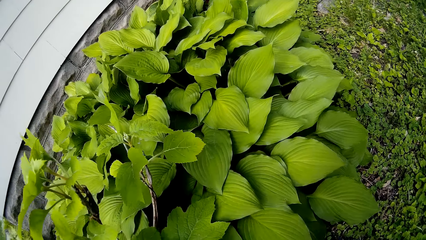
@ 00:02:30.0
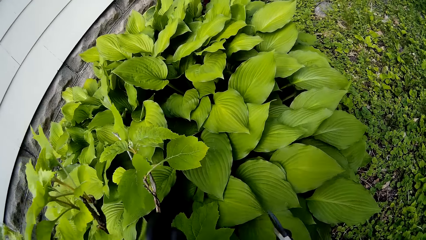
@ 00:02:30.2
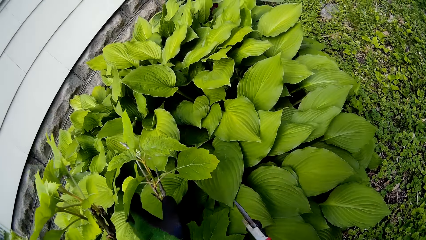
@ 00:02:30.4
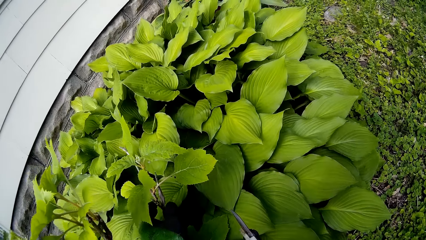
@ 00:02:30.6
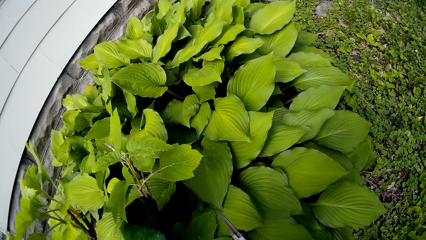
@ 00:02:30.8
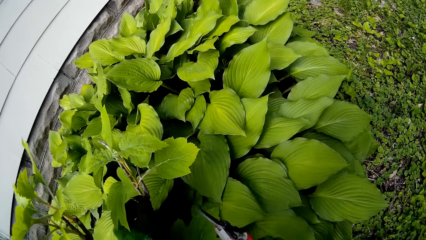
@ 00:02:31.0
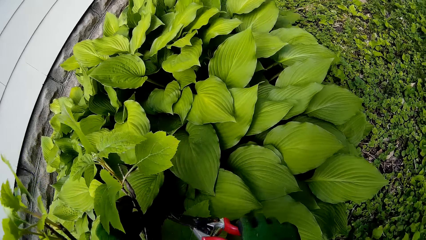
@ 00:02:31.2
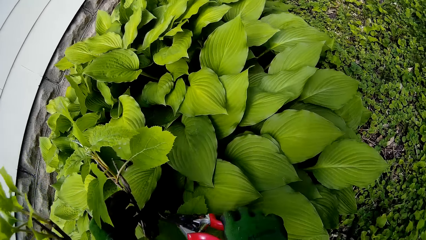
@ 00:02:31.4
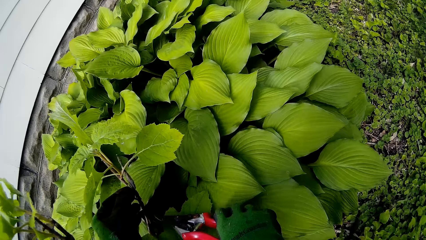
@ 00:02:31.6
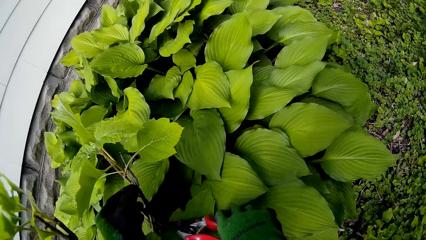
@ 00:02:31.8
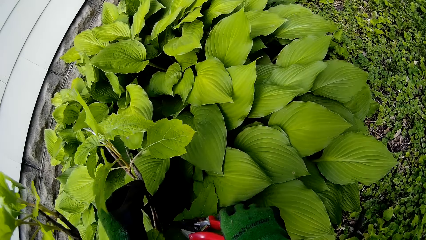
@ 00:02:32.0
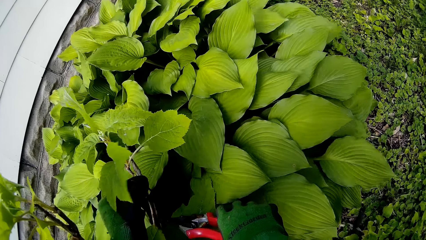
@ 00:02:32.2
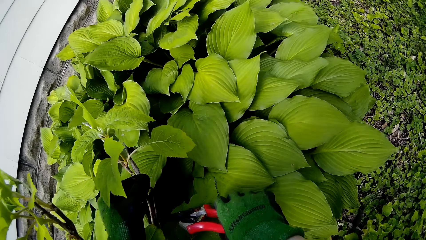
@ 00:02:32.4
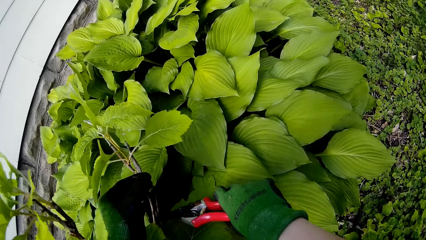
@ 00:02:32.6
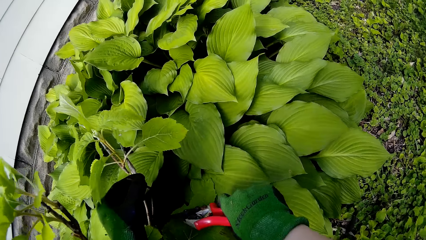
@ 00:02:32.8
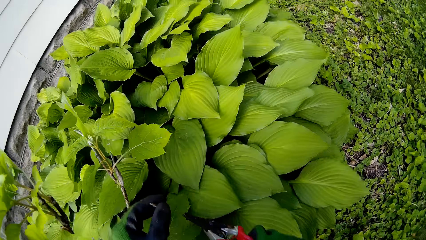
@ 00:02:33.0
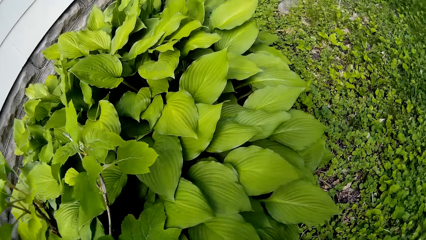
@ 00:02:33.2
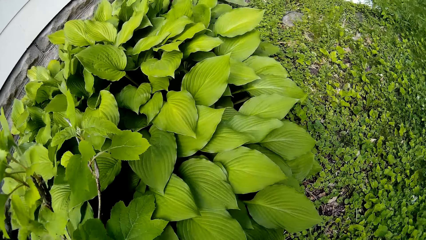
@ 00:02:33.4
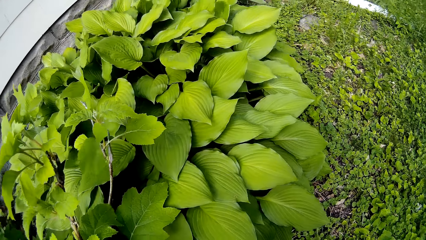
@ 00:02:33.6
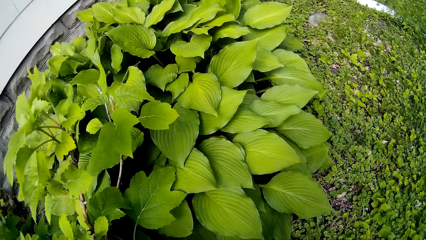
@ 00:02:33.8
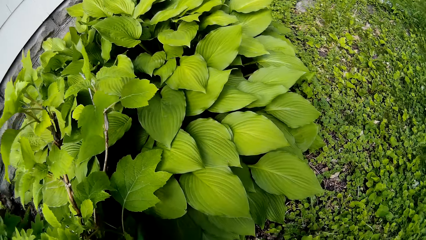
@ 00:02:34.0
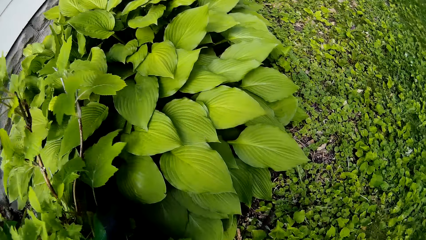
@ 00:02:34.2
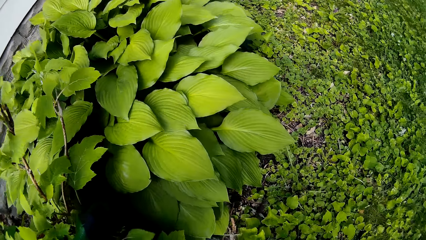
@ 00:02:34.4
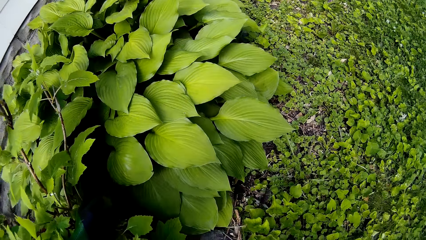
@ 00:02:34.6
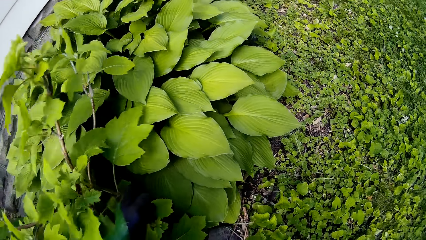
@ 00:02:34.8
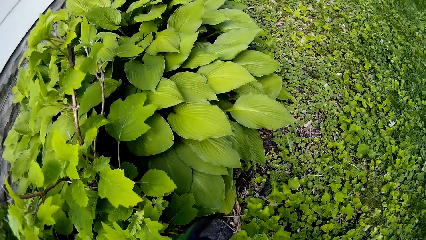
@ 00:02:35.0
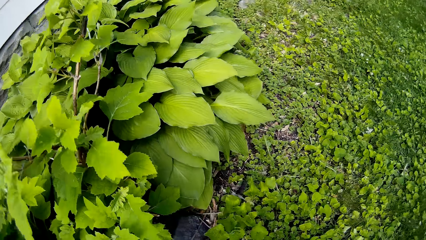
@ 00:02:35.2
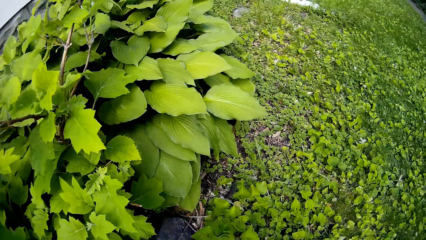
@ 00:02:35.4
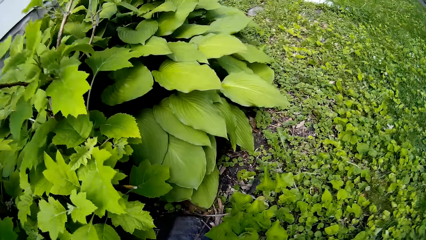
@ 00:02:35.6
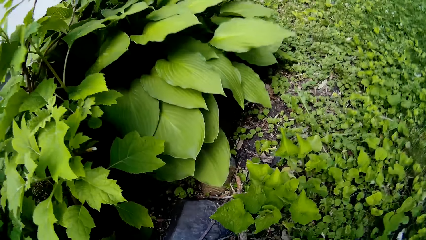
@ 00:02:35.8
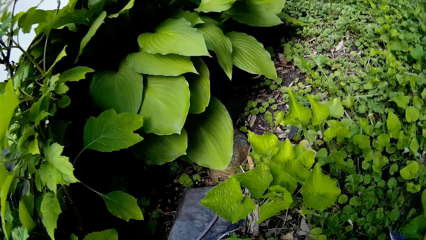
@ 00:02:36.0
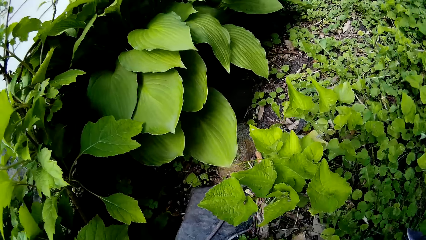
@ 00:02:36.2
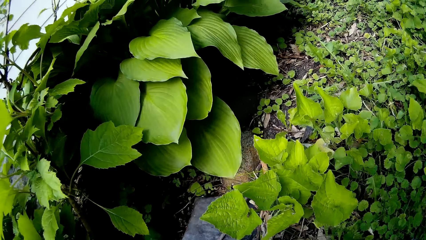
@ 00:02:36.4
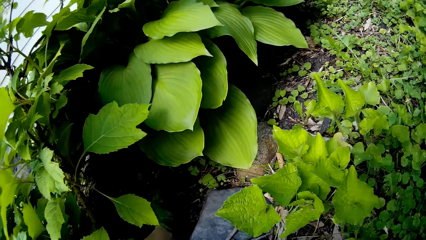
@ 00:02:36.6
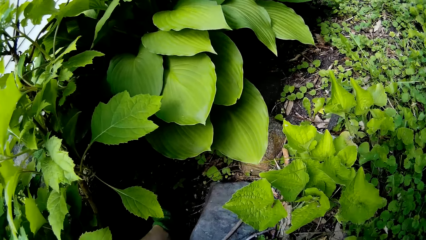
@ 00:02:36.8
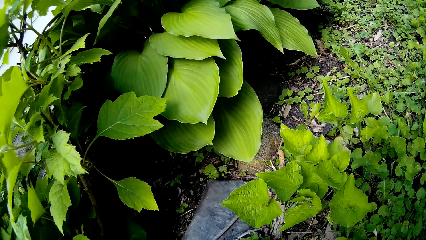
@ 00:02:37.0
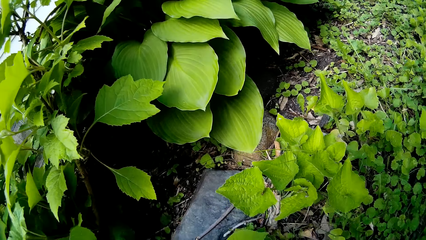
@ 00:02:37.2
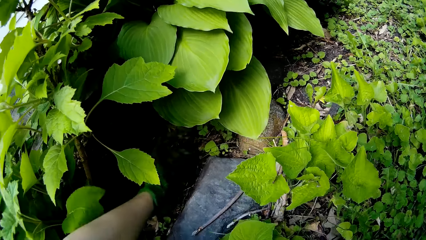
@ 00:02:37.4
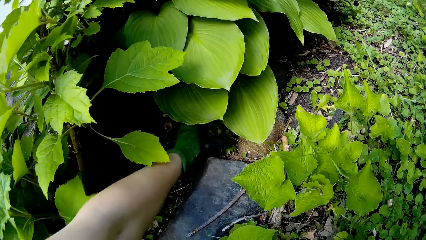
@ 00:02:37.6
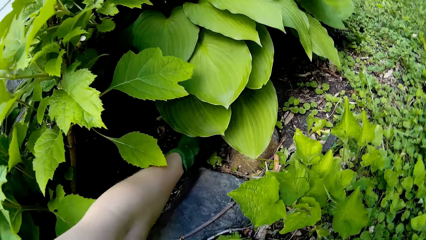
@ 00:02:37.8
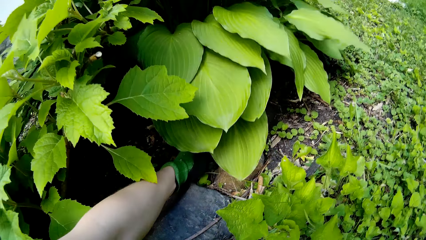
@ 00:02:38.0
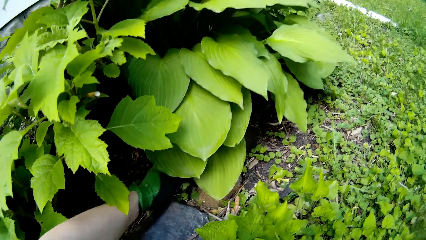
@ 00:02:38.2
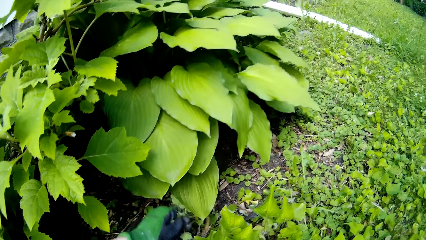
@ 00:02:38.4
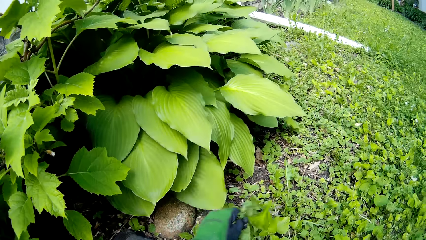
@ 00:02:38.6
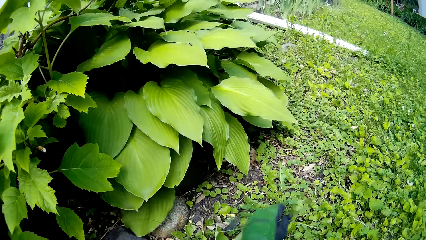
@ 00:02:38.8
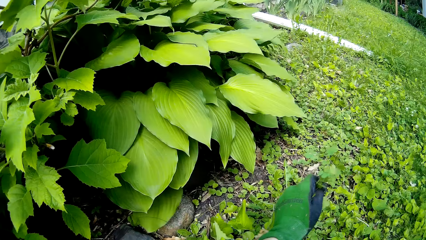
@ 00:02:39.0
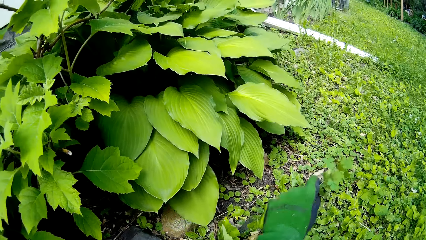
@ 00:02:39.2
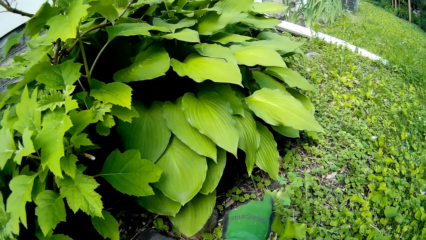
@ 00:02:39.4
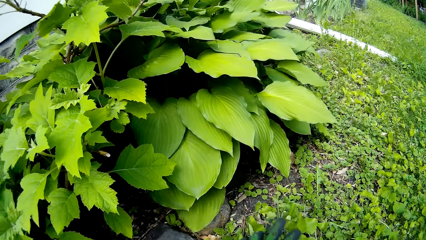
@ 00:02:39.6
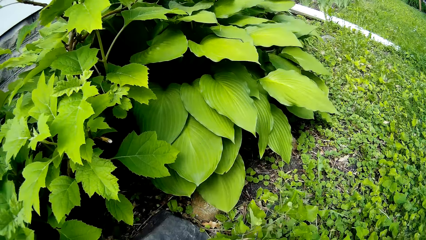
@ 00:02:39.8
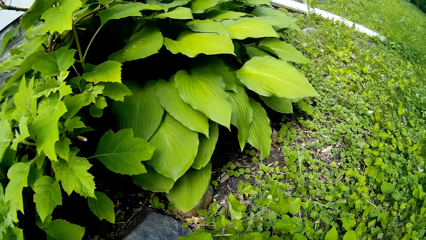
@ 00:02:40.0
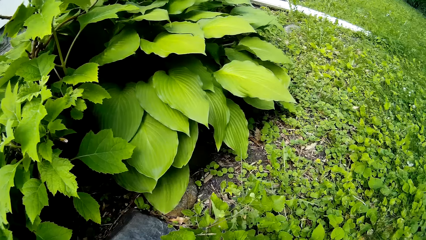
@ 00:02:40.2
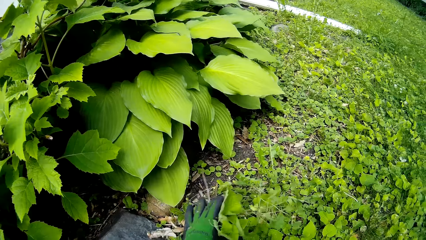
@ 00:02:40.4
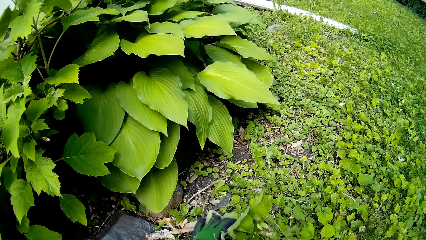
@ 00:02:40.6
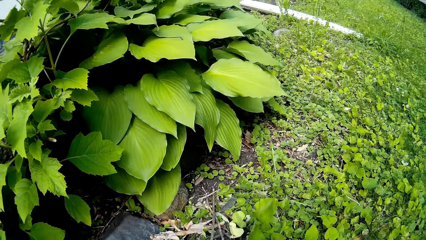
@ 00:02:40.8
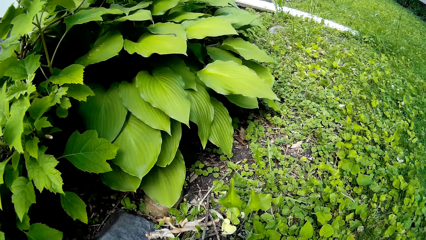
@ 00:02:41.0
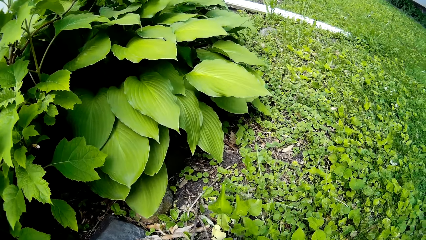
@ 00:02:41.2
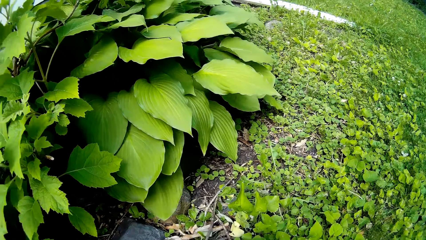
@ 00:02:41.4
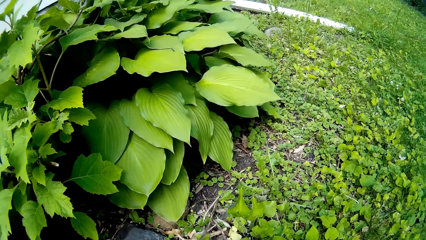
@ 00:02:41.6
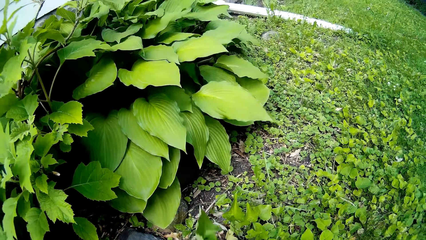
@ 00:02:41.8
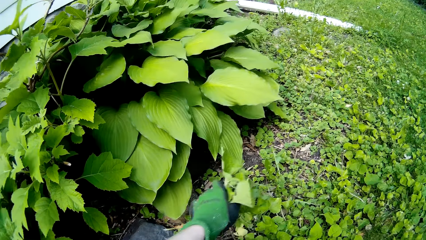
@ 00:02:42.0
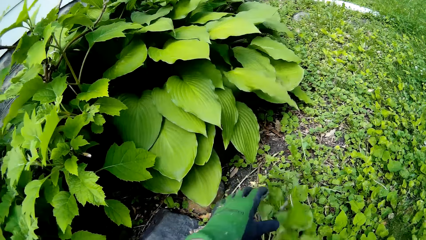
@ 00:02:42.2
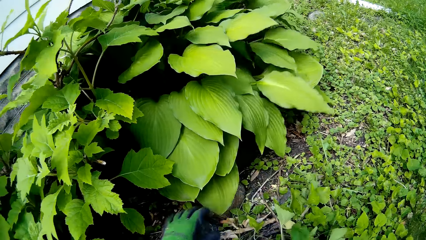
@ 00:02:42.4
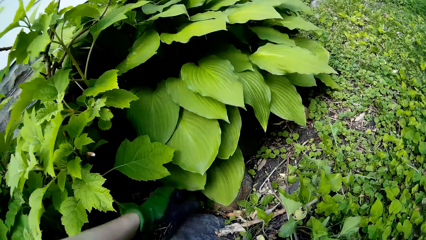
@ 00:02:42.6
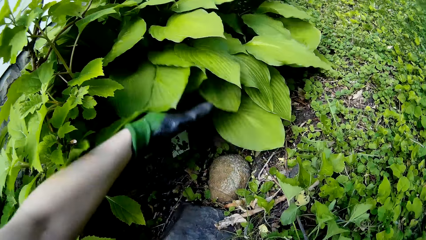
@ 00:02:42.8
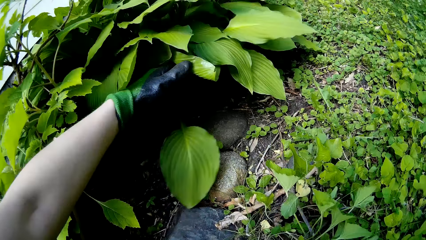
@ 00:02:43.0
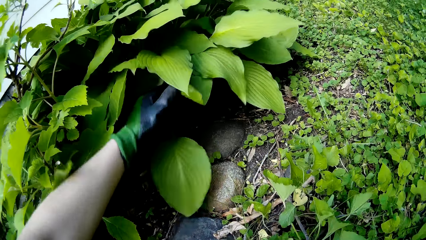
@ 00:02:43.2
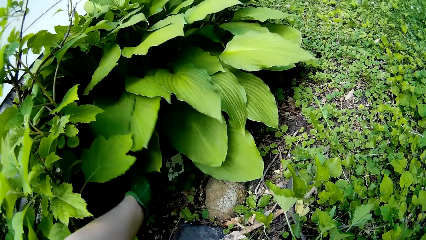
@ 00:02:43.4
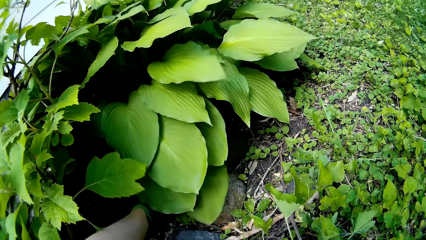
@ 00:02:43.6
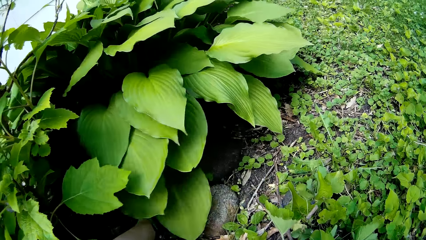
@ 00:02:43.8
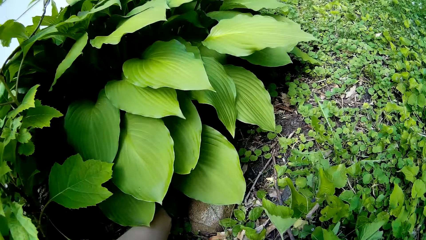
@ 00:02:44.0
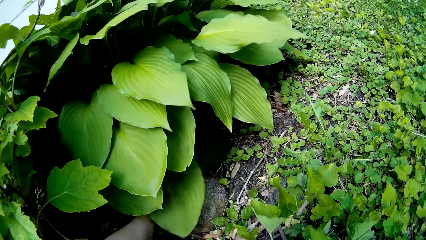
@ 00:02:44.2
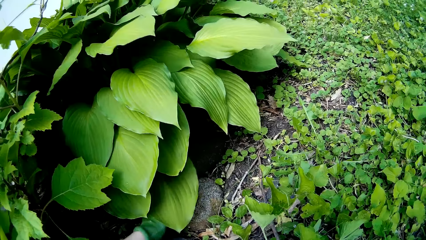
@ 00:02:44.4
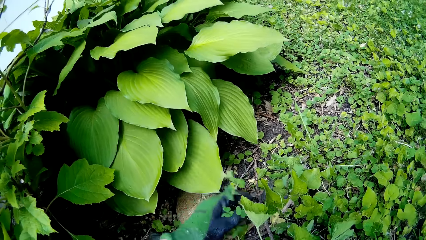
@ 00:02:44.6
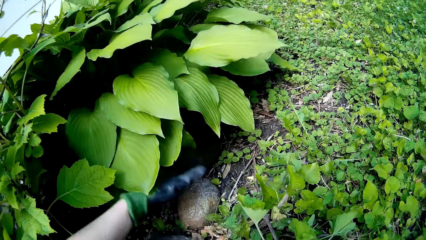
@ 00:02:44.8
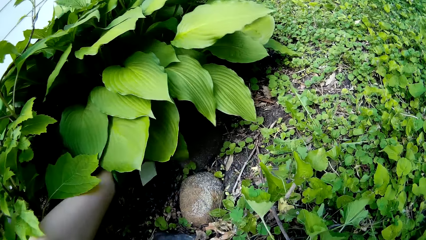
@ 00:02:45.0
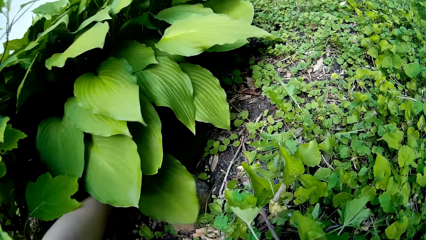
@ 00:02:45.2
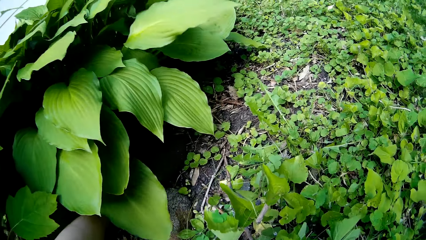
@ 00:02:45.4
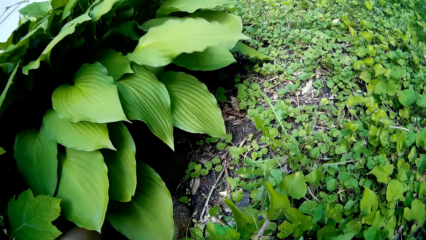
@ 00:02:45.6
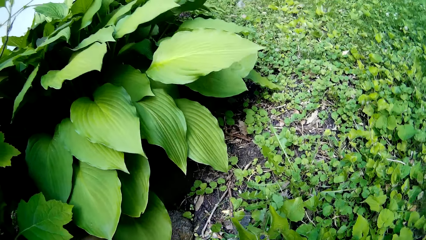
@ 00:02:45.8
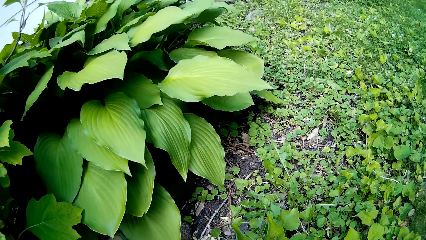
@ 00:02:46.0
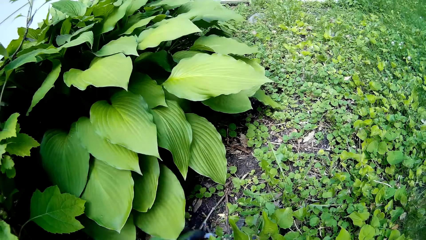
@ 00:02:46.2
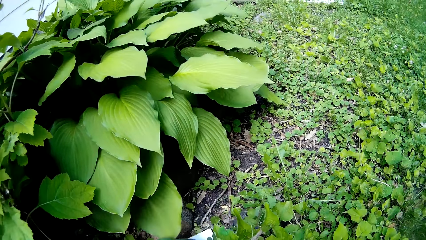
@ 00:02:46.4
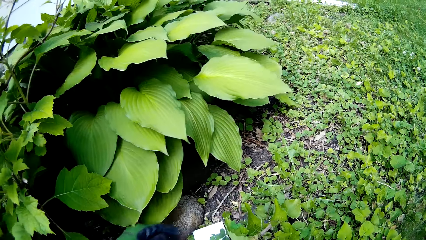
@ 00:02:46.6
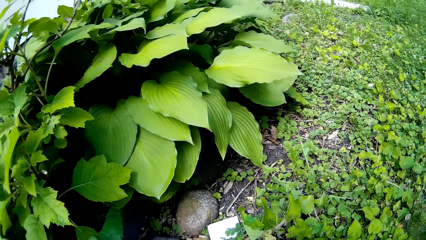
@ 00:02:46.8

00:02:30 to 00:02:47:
The camera wearer holds the twig of the tree with her left hand. She cuts the twig of the tree with the plant cutter in her right hand. She uproots weeds with her hand. She packs flowers on the ground to a spot with her left hand. She gathers the weed. She looks under the plant.
